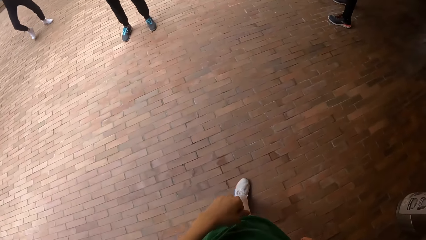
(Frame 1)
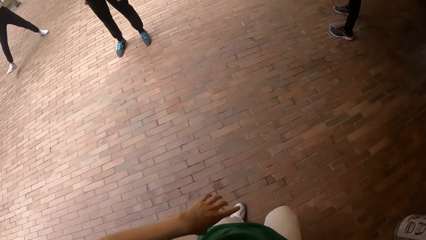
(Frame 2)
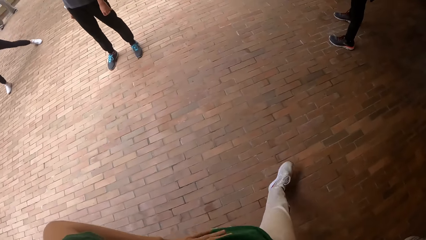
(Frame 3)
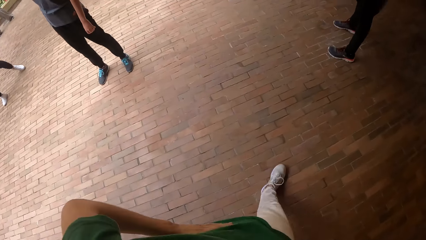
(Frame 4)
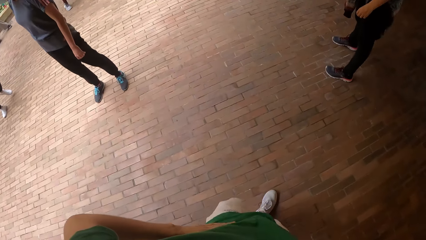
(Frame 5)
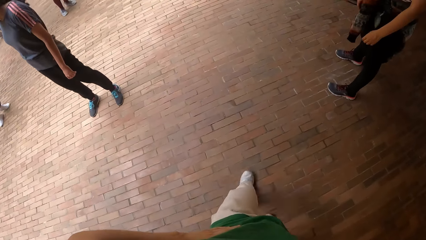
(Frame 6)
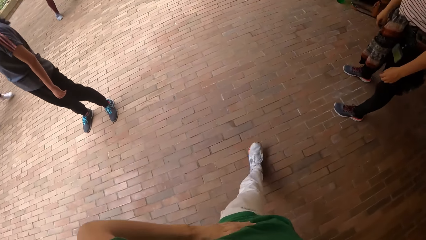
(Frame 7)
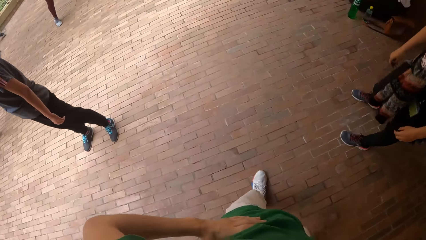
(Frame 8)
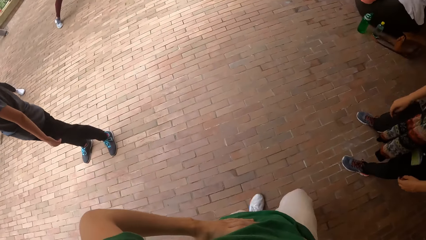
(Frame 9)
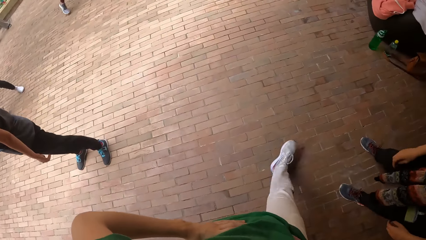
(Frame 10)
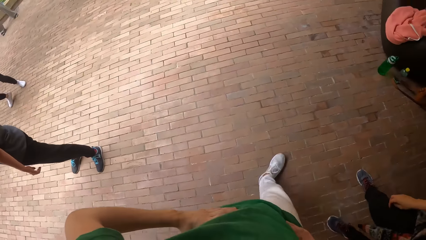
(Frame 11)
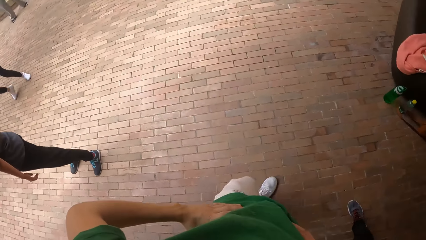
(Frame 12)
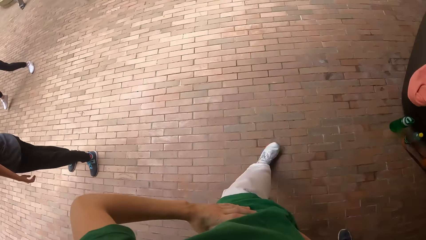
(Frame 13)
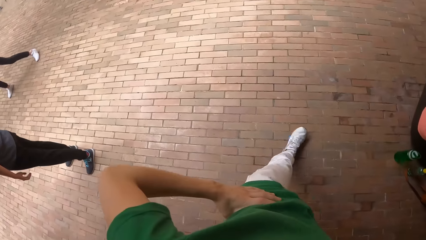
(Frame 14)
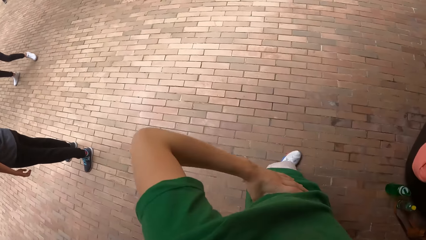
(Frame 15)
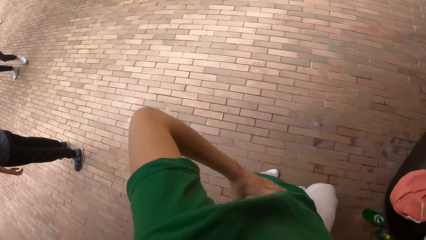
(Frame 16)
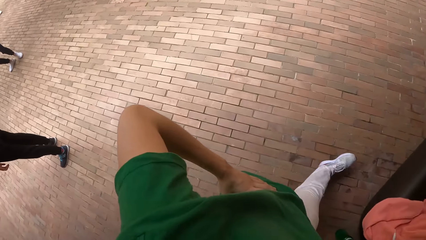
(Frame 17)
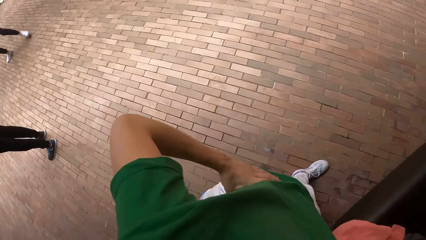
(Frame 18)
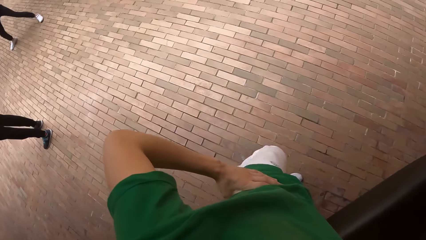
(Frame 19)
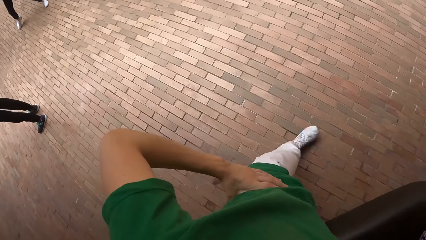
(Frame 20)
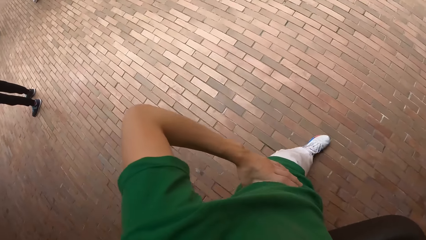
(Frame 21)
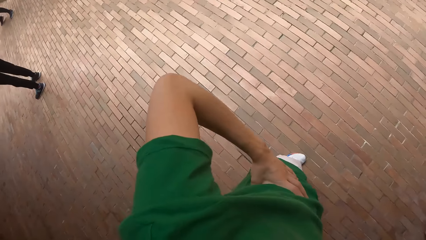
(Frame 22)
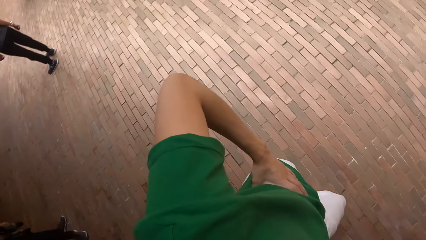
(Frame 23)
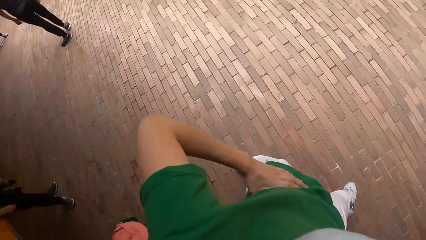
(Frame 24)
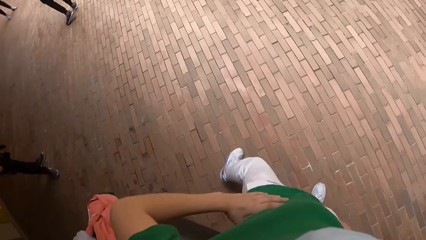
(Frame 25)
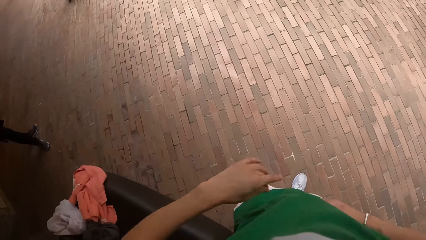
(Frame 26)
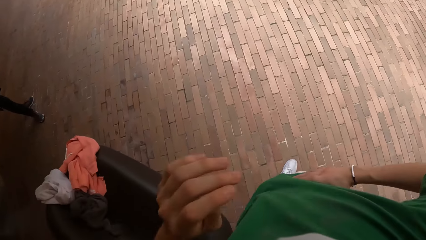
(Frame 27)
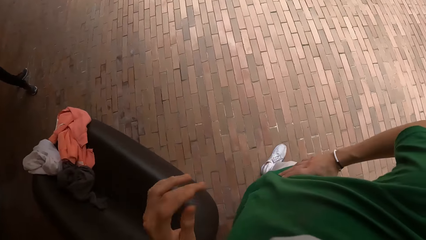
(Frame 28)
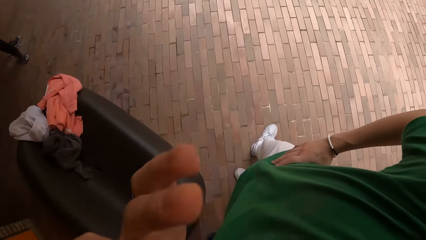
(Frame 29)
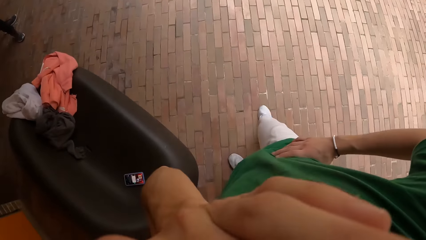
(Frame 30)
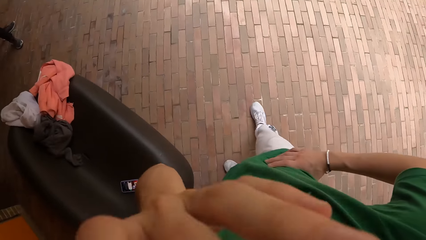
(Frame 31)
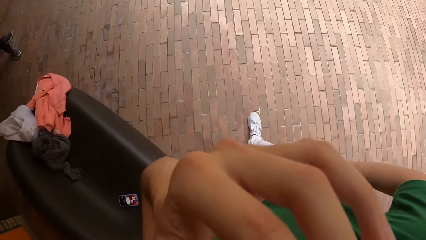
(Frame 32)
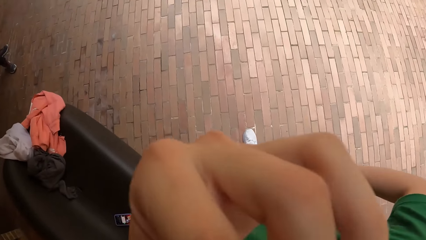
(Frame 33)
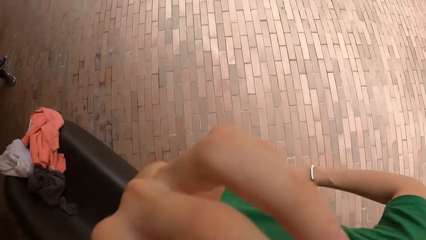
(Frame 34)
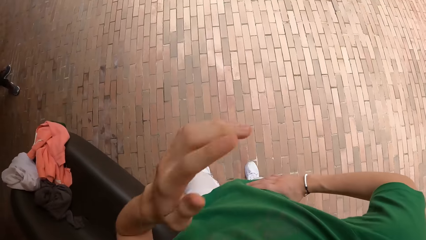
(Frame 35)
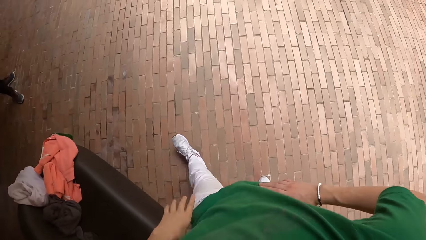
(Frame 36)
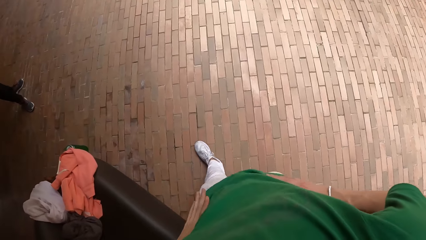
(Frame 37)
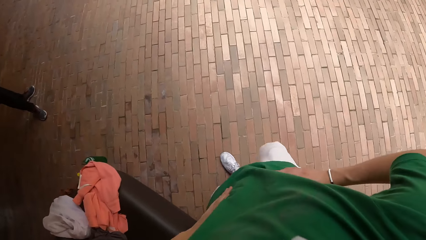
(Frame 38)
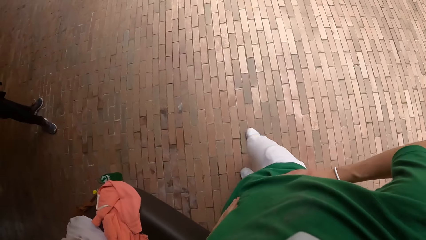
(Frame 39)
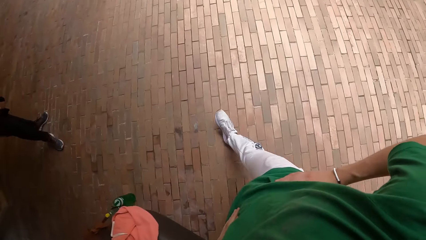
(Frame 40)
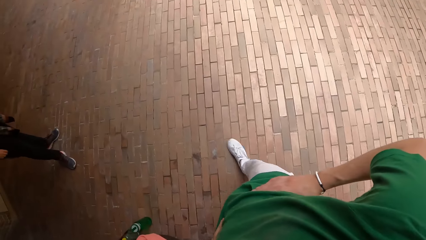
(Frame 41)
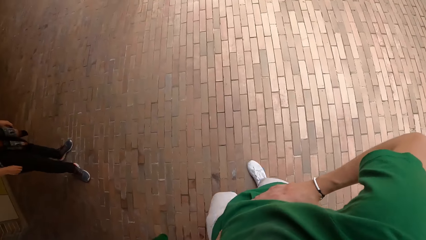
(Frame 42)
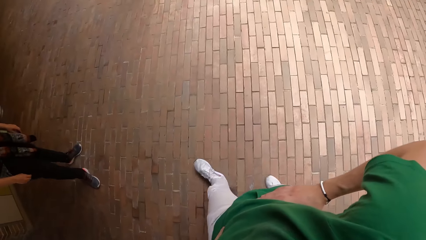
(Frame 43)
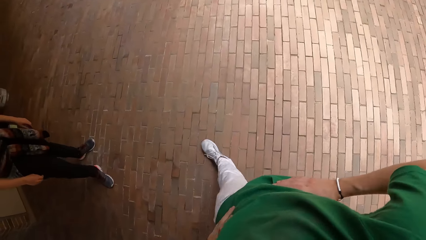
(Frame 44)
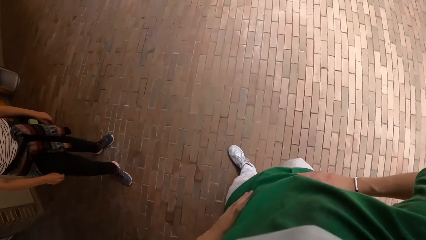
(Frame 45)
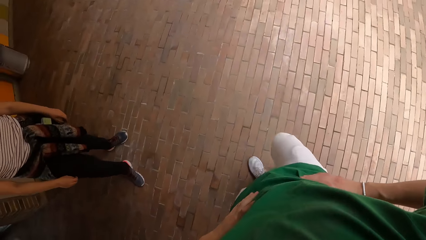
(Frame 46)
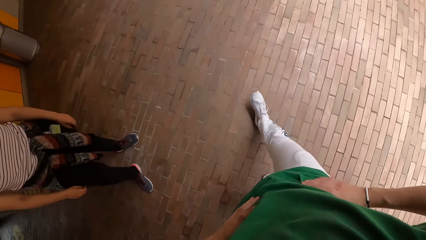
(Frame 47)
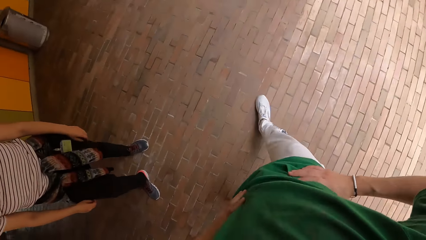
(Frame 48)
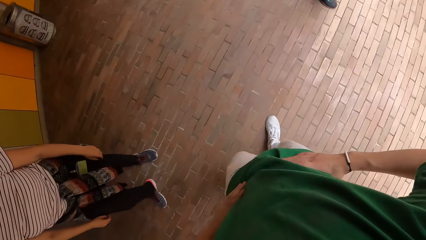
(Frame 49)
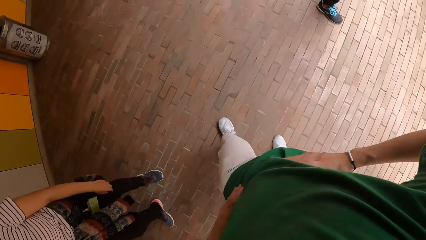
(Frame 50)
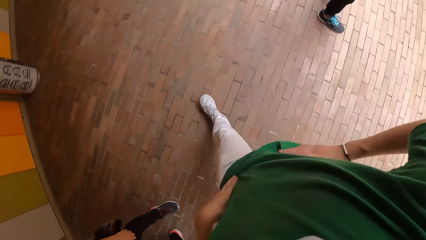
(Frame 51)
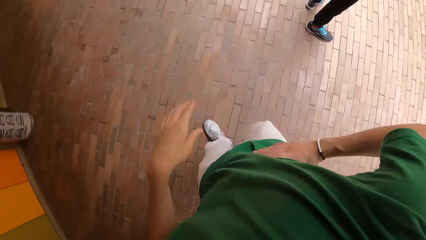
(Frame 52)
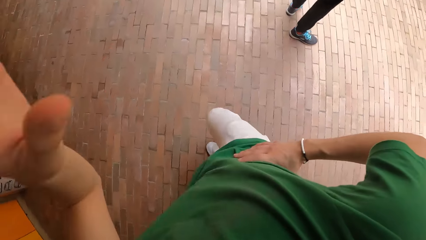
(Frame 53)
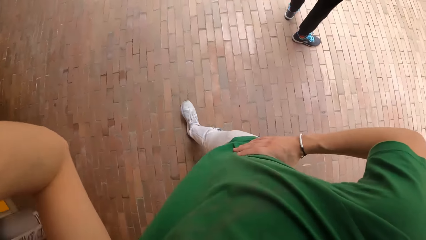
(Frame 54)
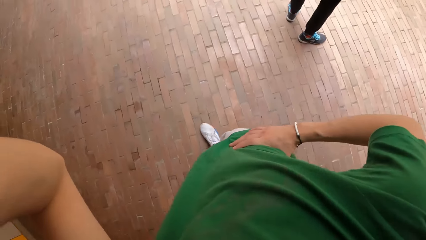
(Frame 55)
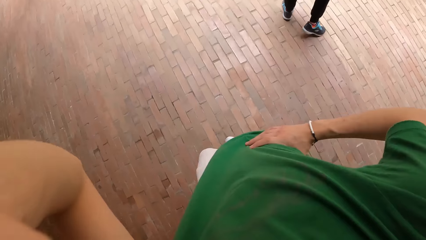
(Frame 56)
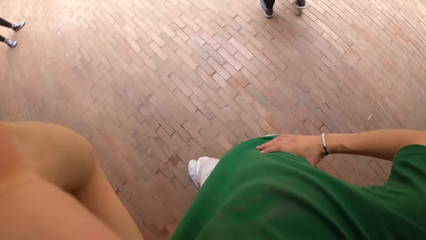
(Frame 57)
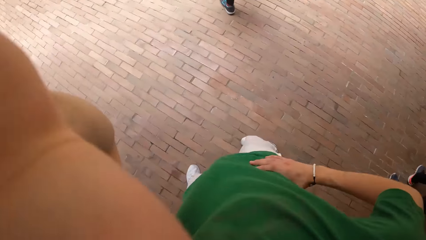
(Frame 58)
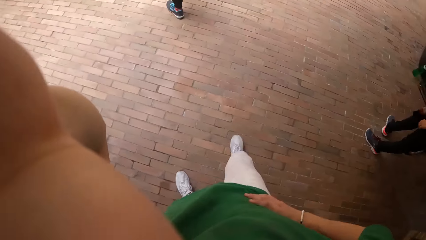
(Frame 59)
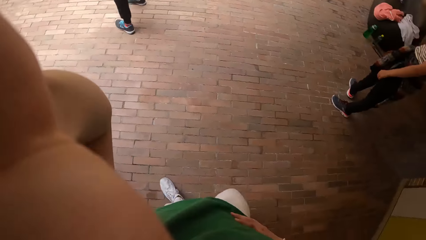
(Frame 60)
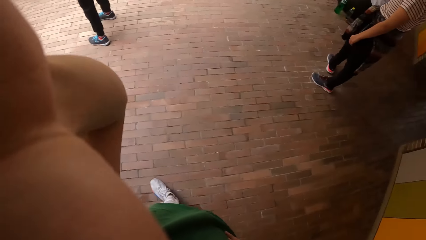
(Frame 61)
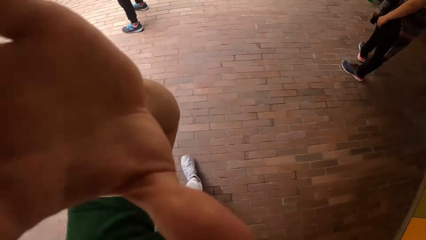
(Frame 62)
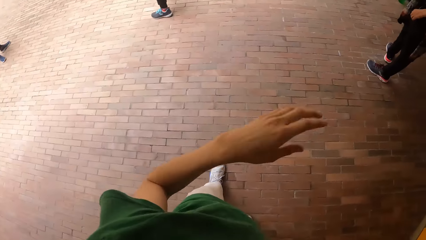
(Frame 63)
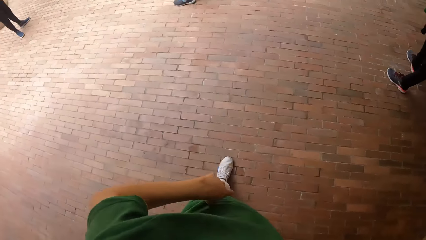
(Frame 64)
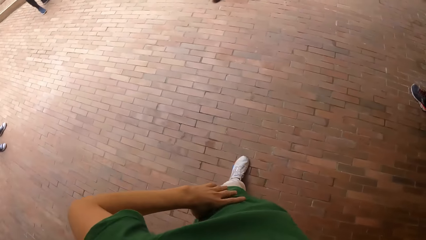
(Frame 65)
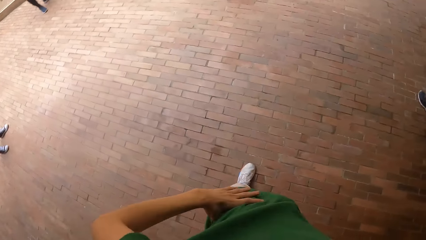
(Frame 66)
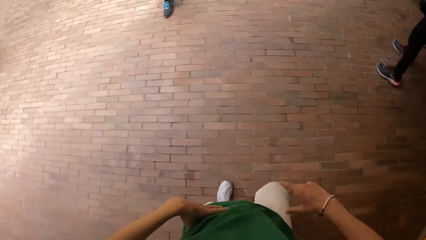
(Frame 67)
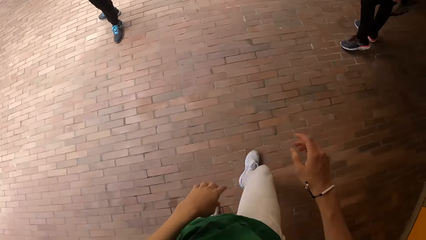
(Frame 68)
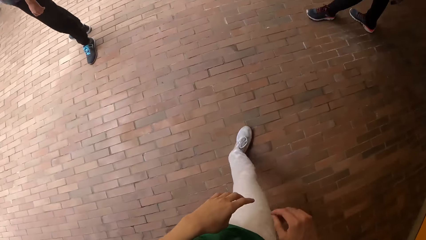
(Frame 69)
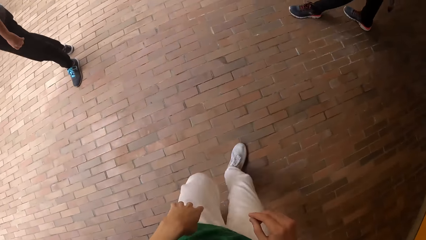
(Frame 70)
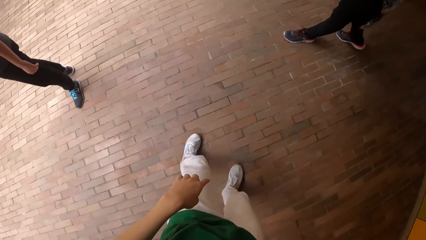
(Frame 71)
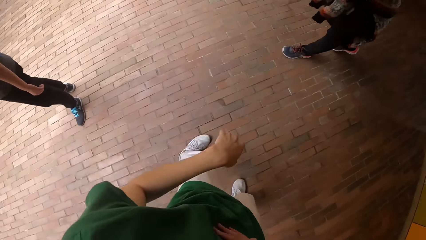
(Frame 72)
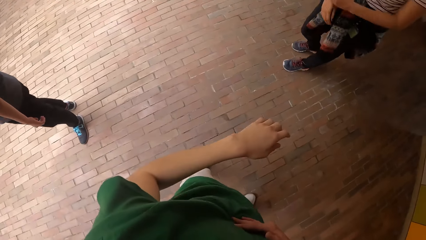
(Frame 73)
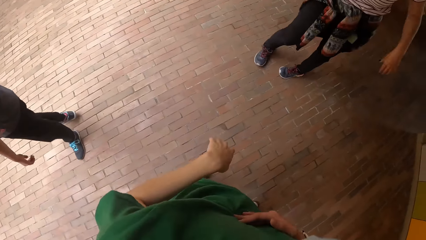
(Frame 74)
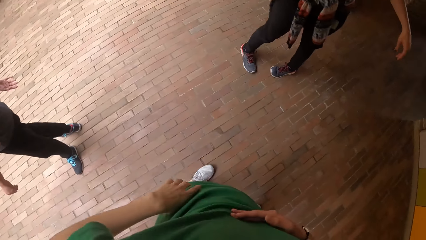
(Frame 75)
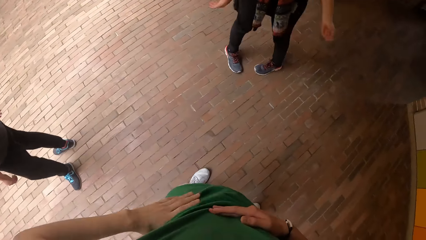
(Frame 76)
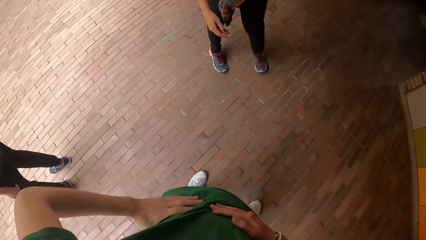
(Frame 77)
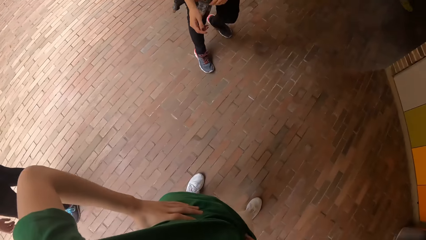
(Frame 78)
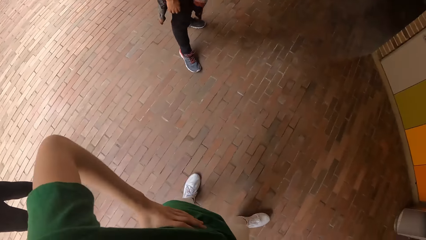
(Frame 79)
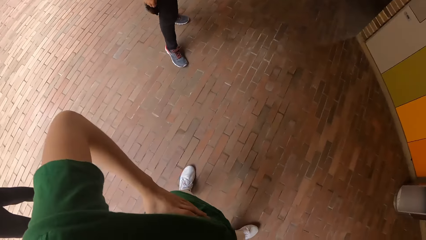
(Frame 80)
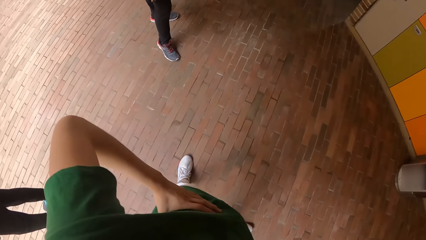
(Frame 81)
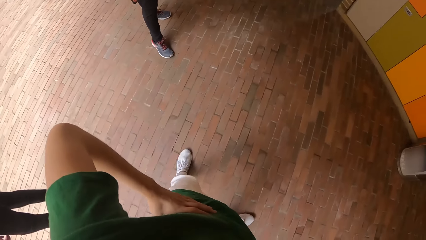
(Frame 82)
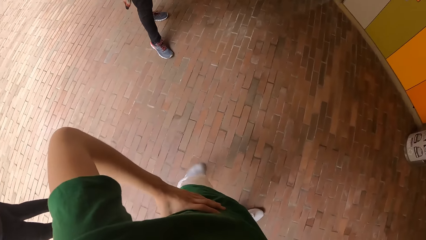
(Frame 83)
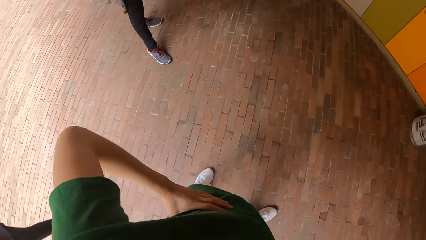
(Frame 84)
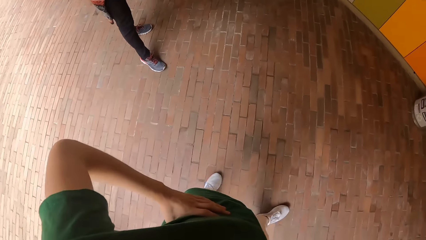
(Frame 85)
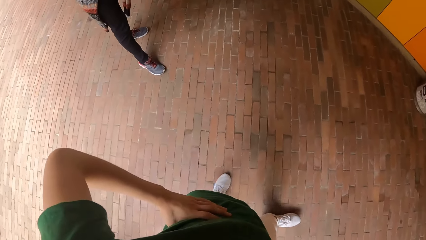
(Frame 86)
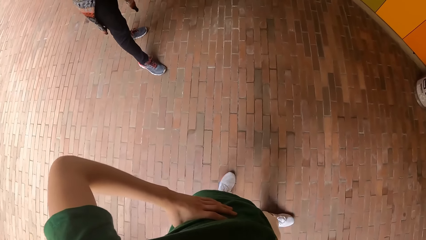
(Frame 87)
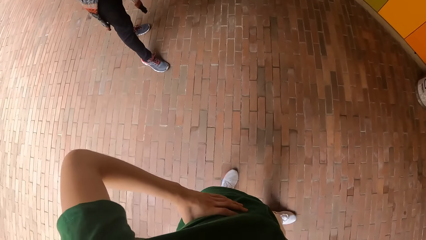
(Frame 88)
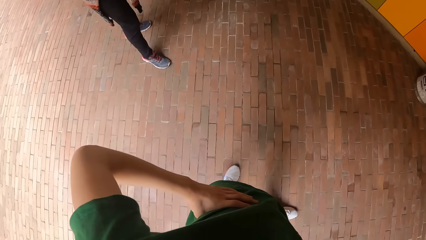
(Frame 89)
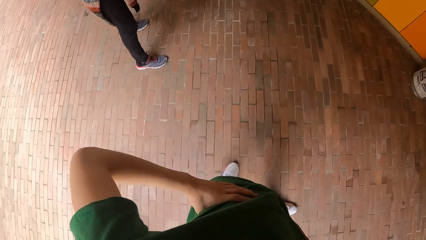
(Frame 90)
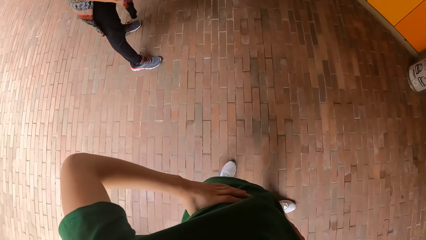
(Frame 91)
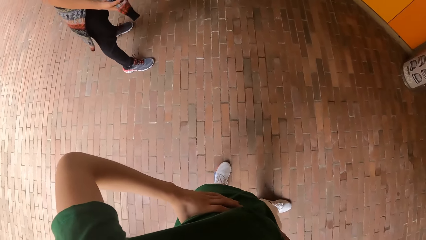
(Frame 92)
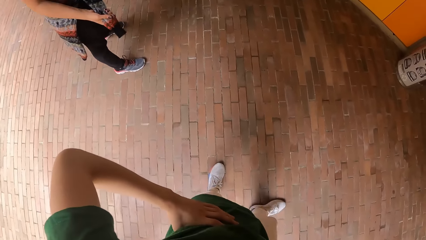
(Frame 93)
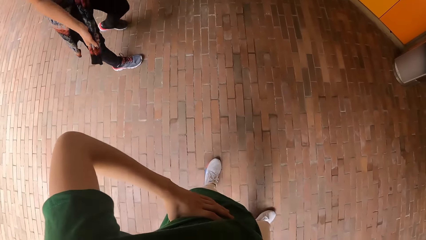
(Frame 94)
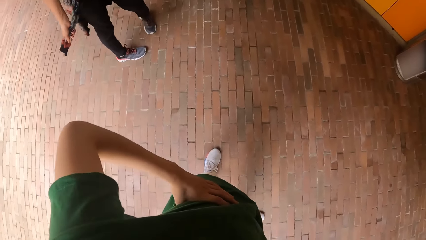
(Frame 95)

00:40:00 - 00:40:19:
The camera wearer places both hands on his waist. He adjusts his eyeglasses on his face with his left hand. He places his left hand on his waist. He adjusts the eyeglasses on his face with his left hand. He places his left hand on his waist. He walks forwards. He rubs his stomach with his right hand. He turns right. He places his left hand on his waist. He places his right hand on his waist.
